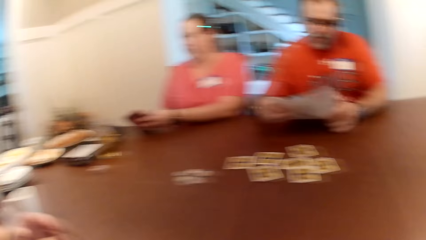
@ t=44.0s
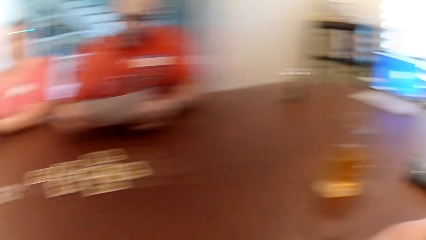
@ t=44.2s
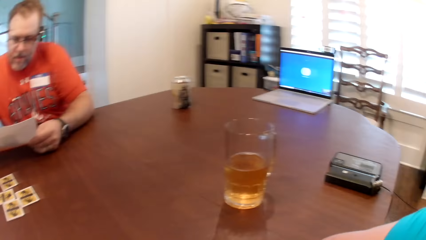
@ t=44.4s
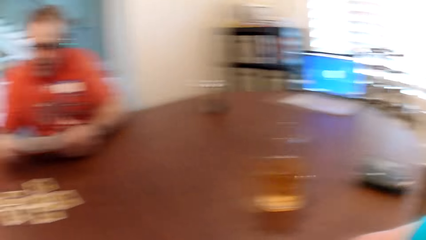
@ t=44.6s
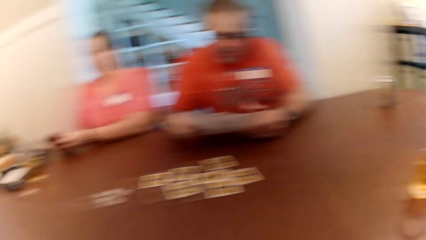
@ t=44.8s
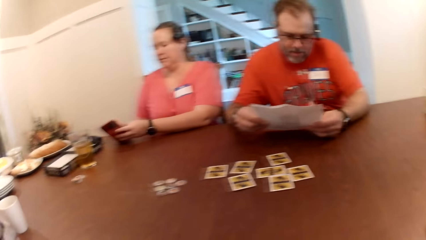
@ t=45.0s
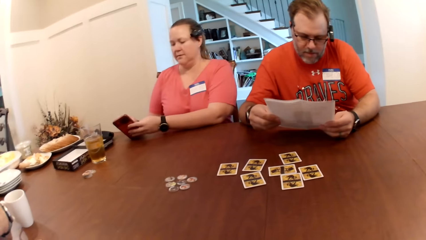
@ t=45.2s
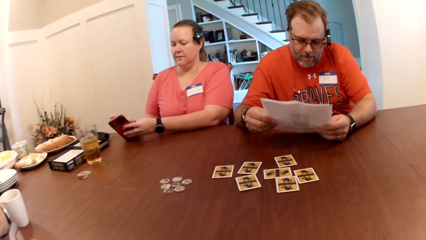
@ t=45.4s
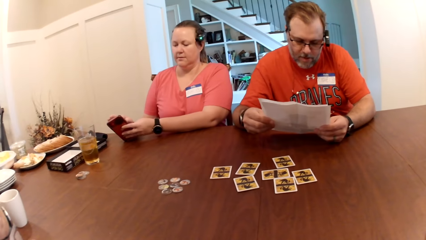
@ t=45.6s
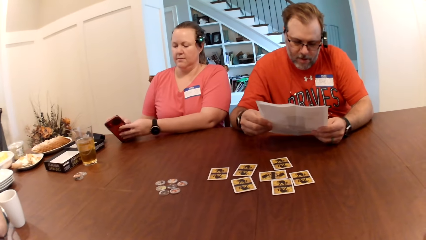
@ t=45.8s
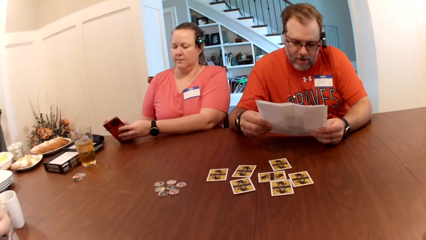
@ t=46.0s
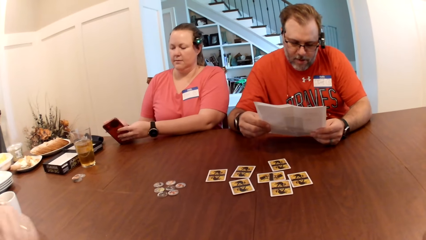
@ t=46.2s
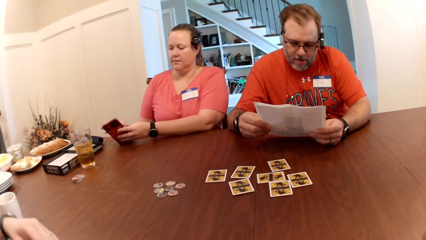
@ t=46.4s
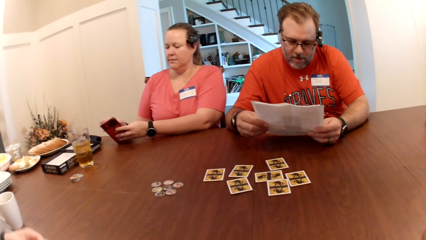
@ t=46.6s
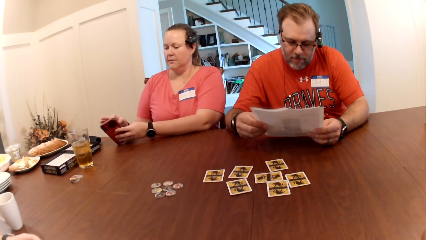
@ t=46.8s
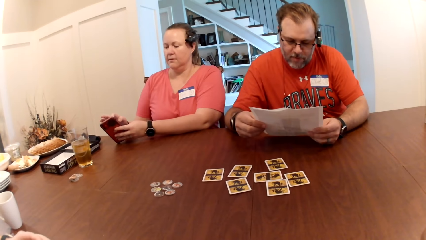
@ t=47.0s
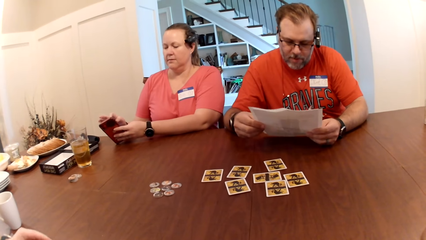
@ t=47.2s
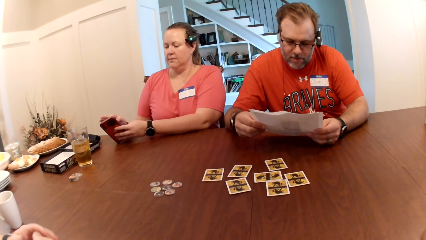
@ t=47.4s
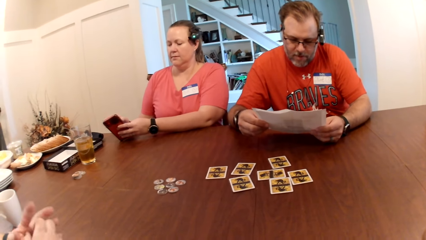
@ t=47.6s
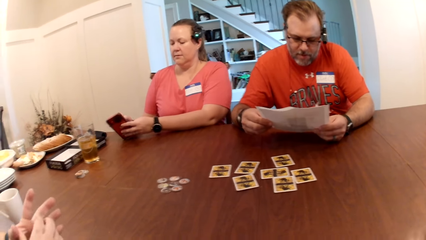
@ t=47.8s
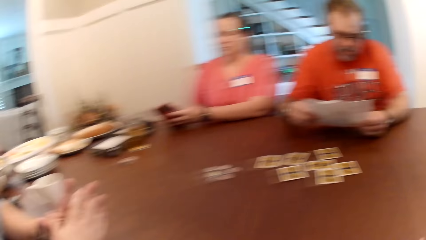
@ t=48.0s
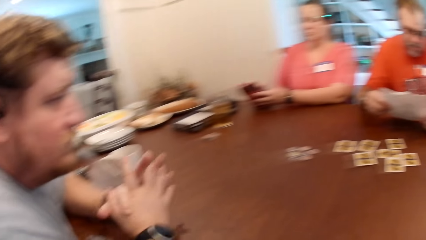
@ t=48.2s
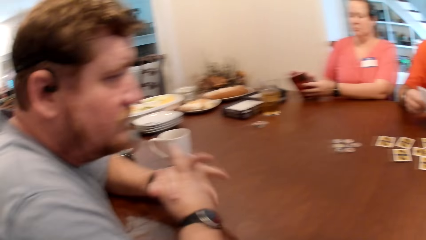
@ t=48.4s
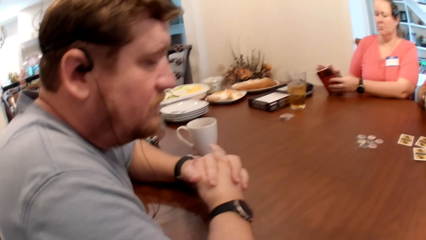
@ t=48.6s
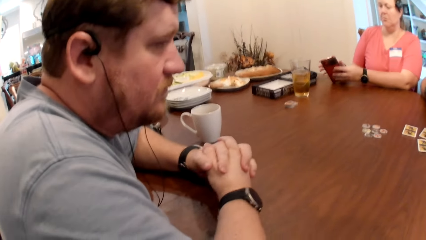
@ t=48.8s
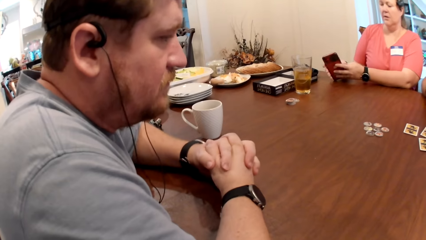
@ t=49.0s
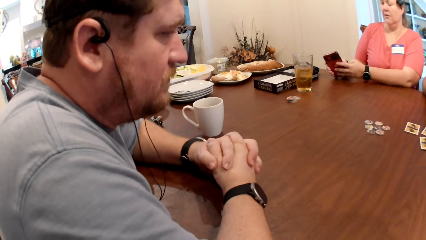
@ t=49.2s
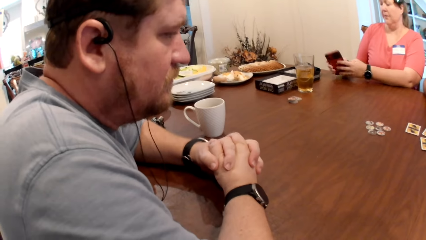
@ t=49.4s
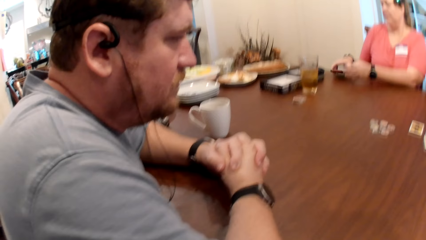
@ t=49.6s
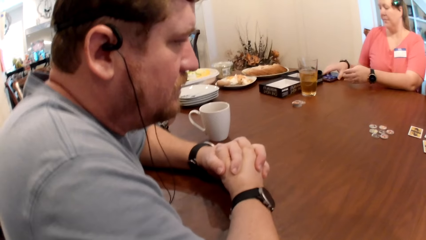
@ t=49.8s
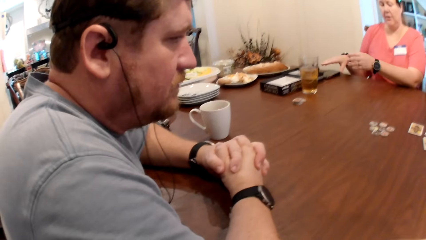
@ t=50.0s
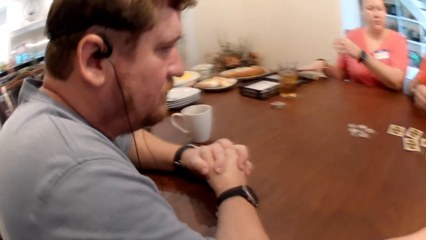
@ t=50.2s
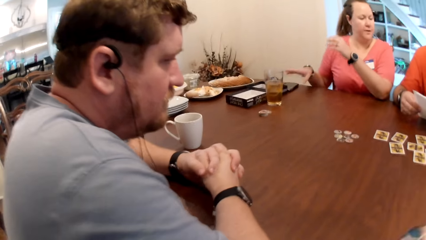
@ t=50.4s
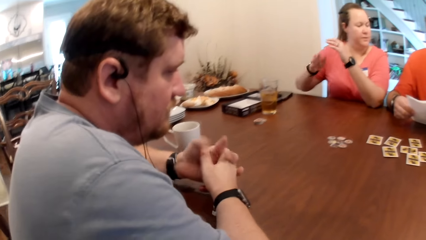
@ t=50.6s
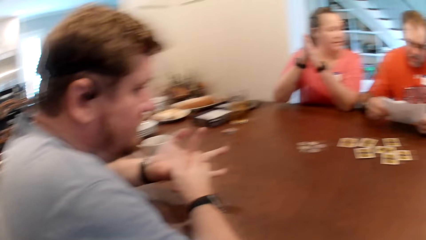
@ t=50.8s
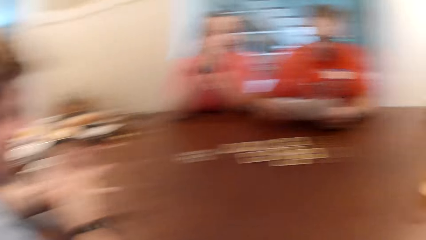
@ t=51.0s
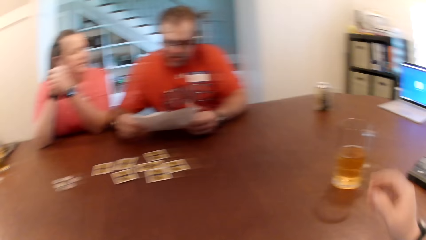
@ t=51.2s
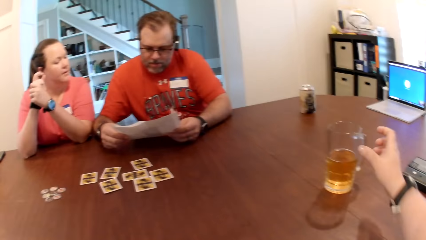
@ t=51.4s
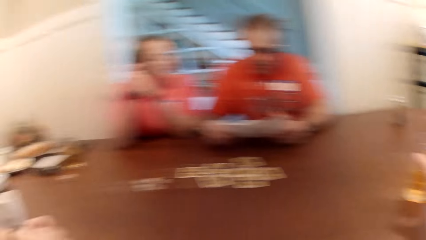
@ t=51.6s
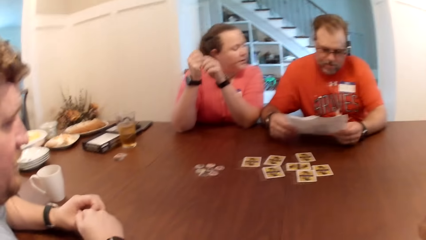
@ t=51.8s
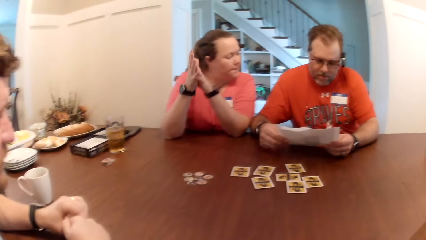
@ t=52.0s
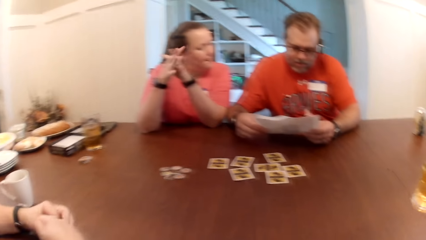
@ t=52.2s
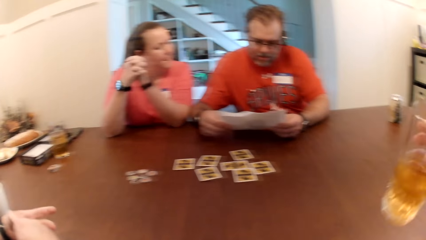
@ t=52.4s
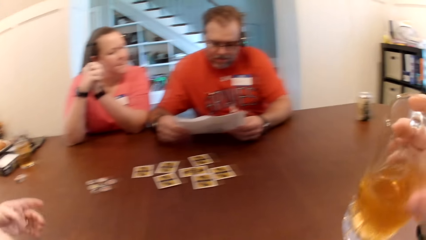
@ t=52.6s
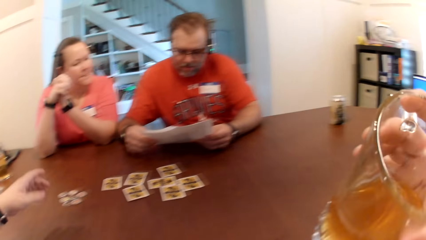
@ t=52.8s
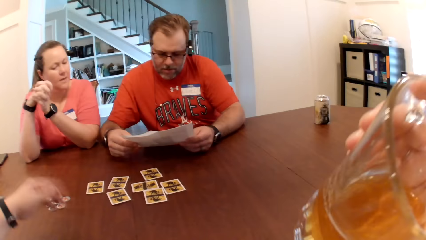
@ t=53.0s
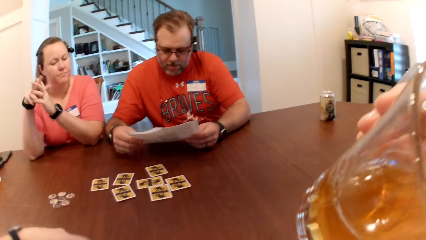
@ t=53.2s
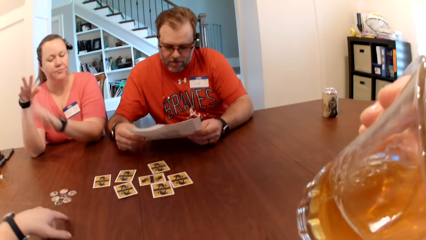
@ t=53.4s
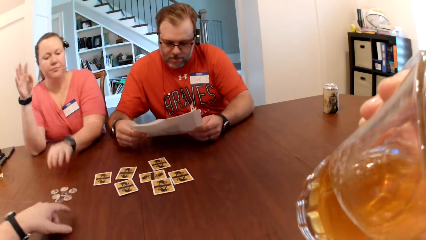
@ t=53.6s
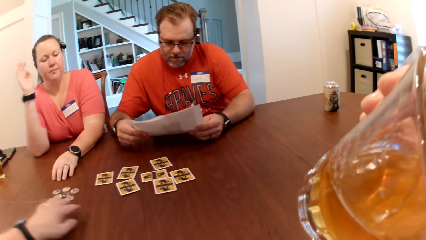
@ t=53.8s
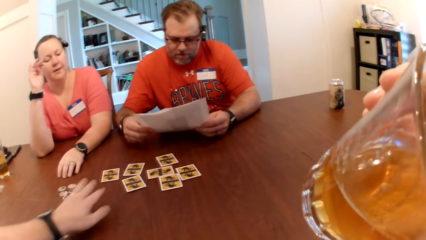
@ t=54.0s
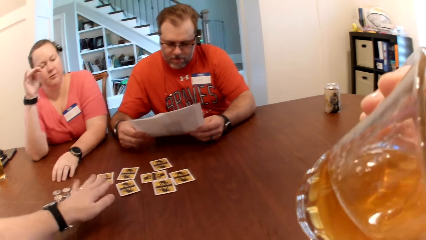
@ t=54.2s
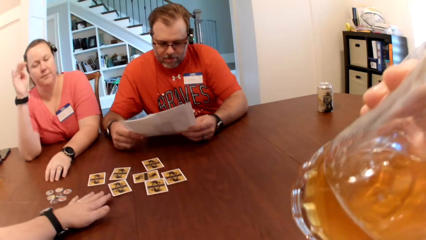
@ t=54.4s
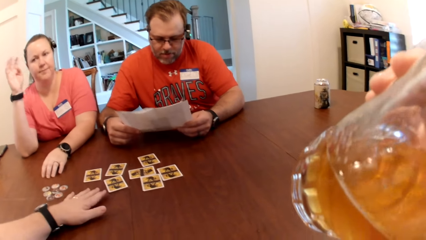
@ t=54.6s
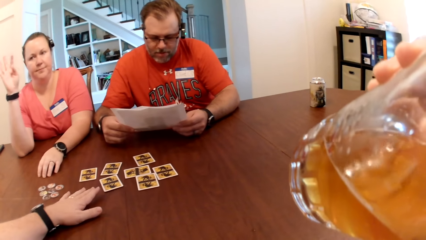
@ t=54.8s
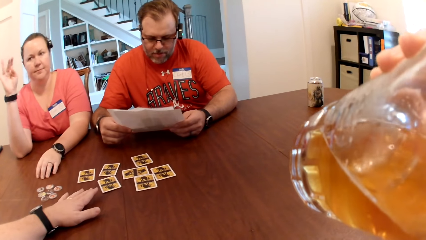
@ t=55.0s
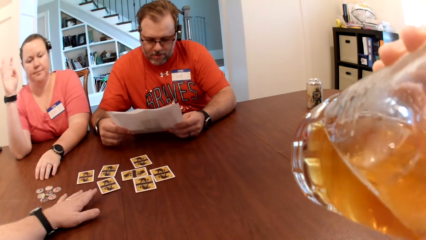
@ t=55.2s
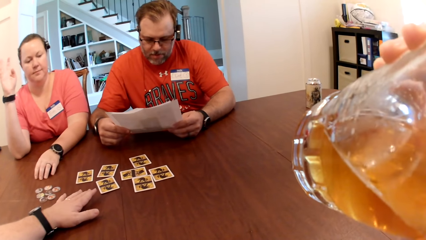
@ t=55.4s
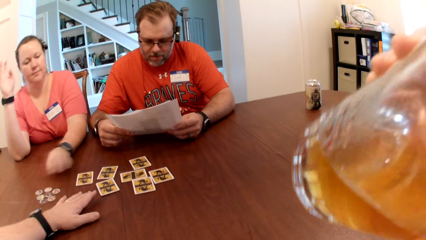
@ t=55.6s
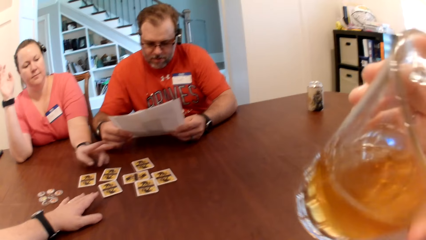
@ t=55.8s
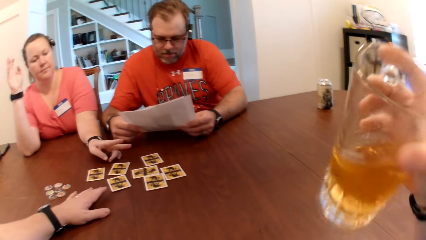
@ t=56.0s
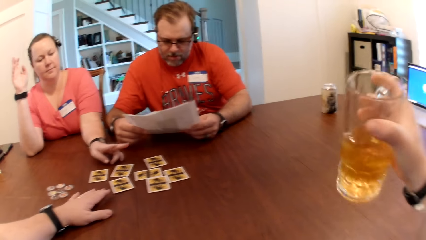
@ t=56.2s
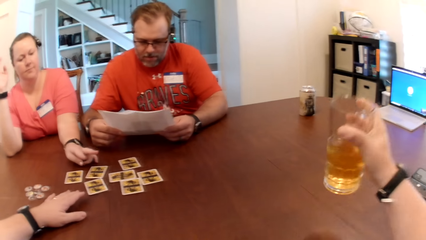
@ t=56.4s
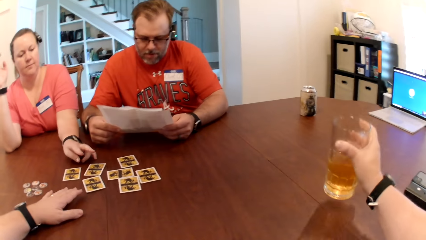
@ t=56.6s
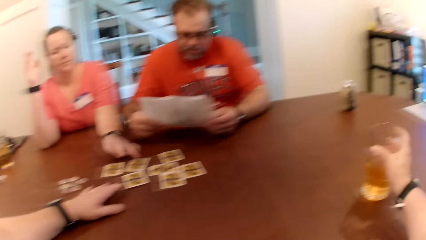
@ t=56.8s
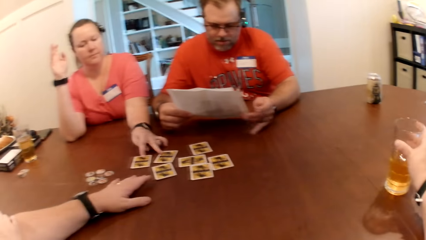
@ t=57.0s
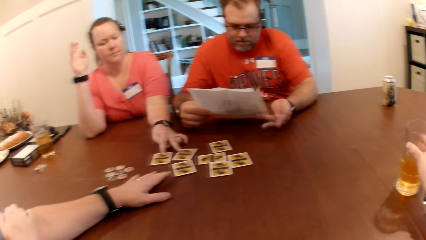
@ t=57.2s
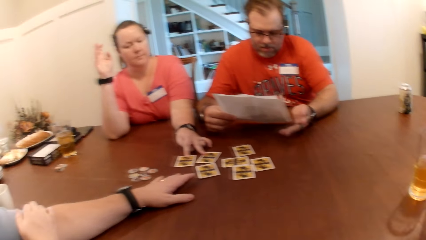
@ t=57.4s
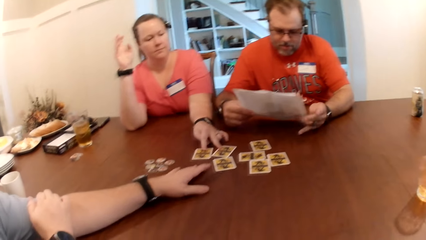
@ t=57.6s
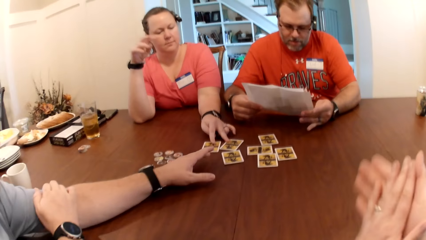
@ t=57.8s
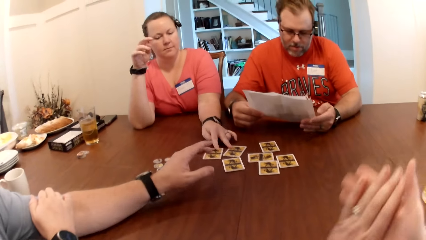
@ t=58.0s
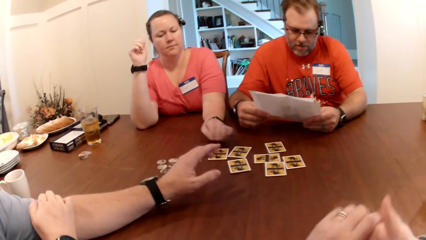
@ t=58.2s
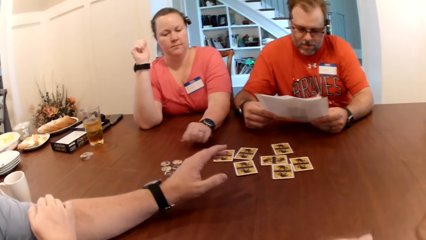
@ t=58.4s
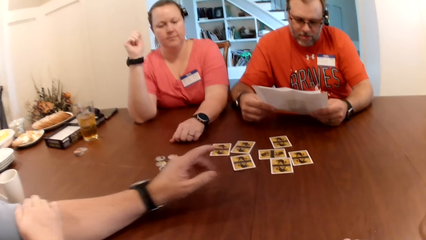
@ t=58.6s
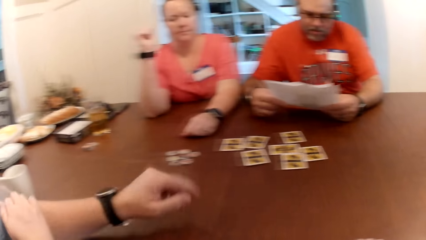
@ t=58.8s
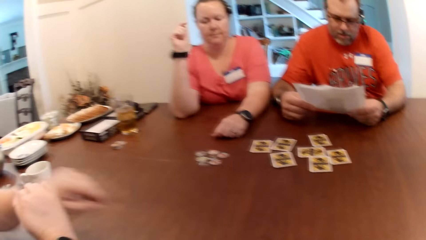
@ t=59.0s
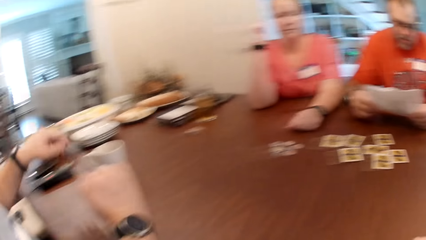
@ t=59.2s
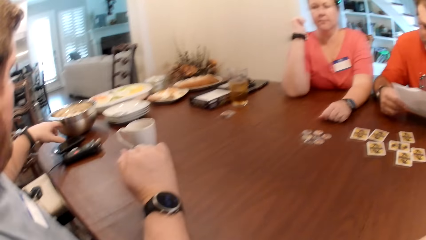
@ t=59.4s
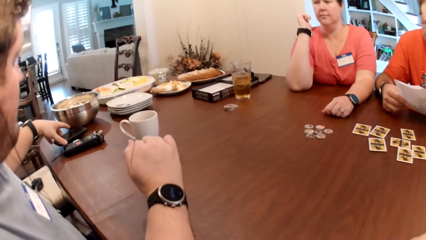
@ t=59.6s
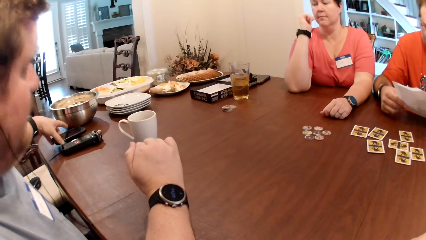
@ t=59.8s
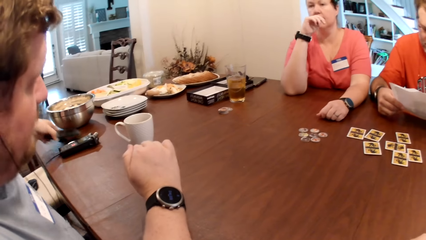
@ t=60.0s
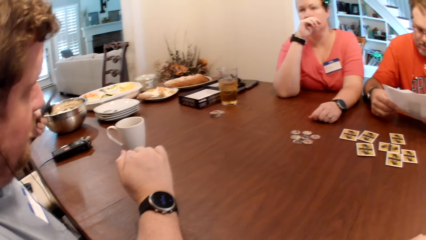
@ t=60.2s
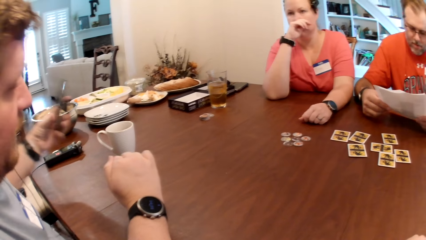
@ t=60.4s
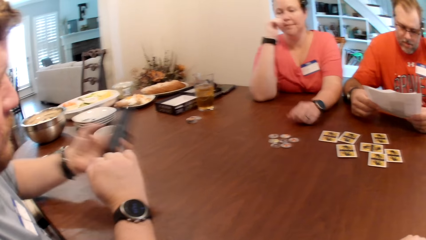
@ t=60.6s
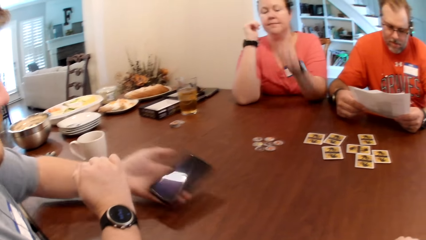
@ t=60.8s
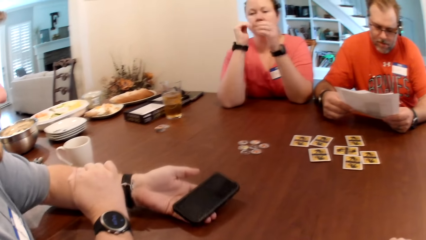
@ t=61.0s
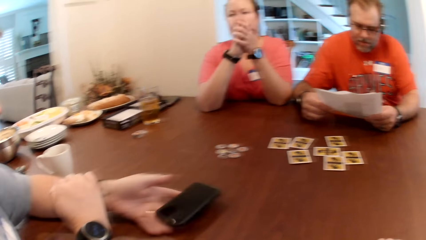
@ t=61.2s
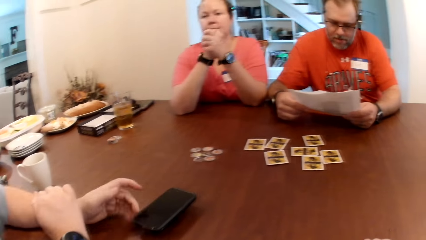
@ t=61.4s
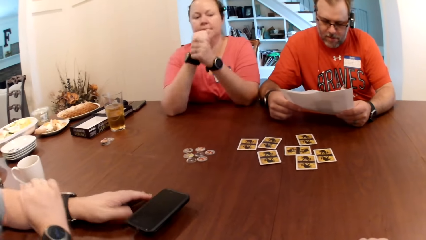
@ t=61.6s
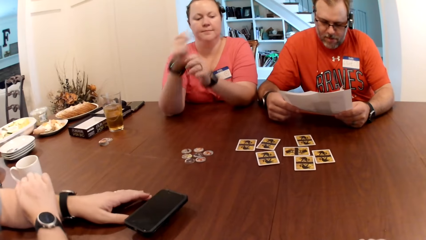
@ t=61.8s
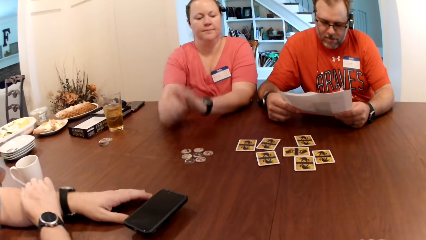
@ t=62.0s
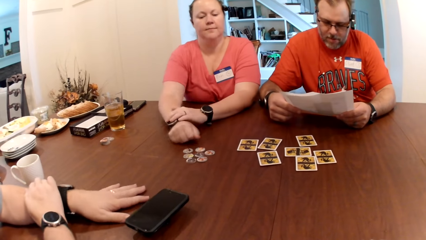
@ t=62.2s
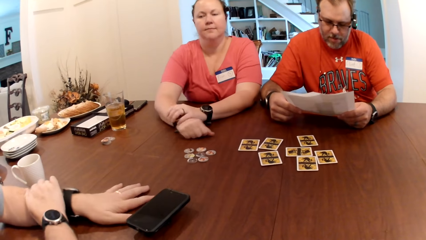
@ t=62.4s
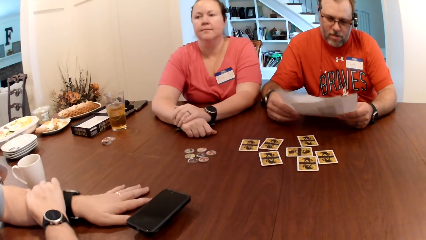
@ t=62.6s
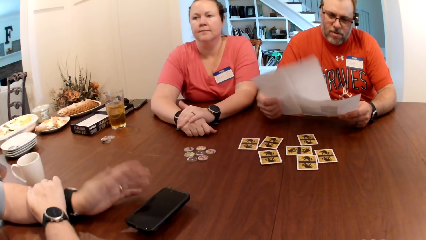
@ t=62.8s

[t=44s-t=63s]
The man reads the paper. The camera wearer picks a glass of beer from the table with her right hand. She drinks from the glass of beer in her right hand. The woman touches the cards on the table with her left hand. Another man picks a phone from the table with his left hand. He drops the phone on the table with his left hand.
